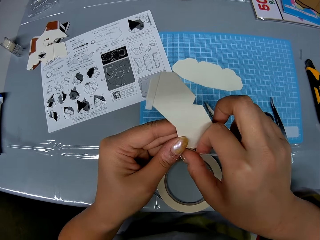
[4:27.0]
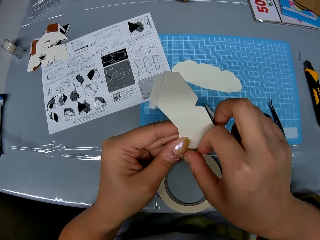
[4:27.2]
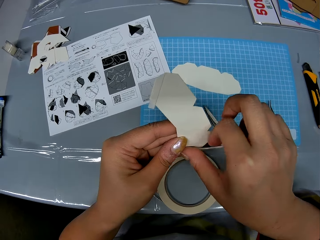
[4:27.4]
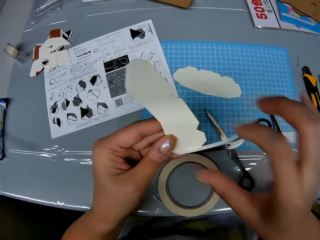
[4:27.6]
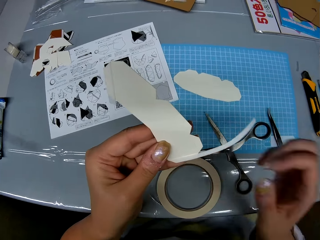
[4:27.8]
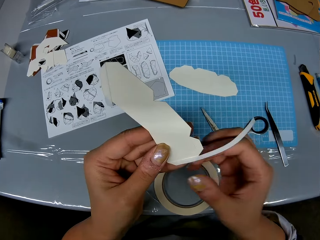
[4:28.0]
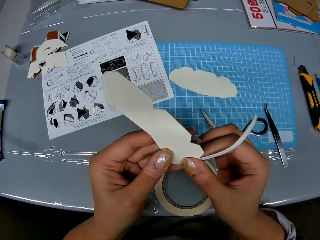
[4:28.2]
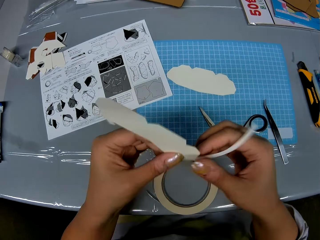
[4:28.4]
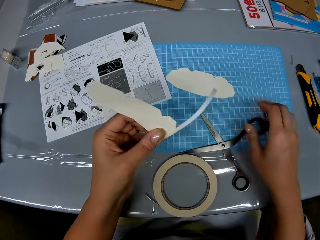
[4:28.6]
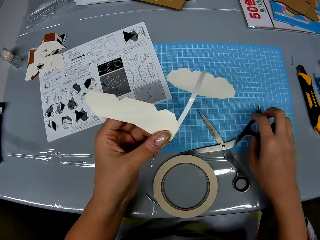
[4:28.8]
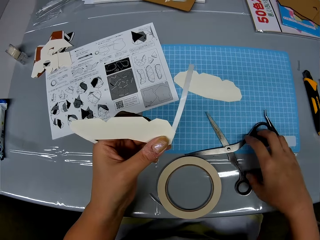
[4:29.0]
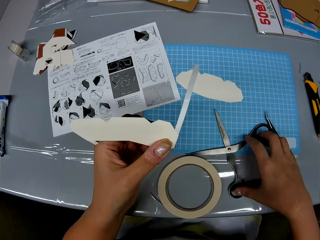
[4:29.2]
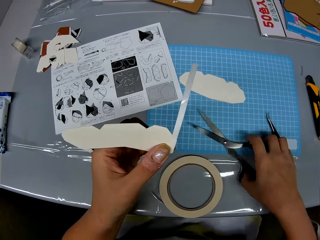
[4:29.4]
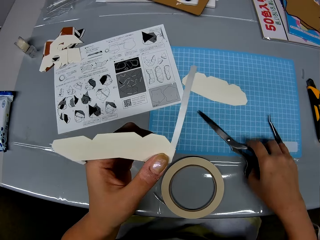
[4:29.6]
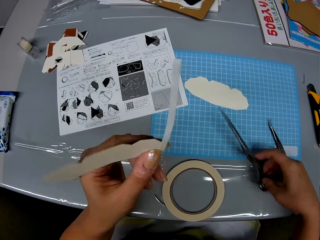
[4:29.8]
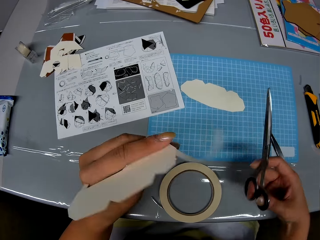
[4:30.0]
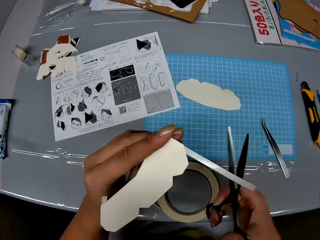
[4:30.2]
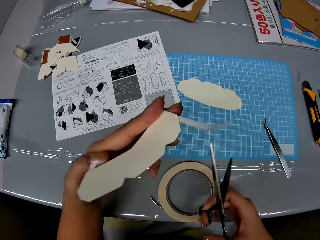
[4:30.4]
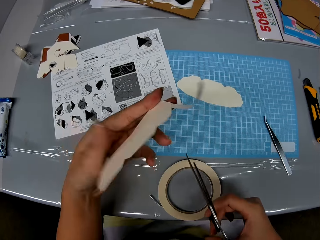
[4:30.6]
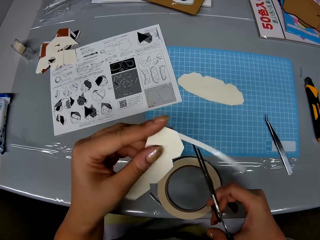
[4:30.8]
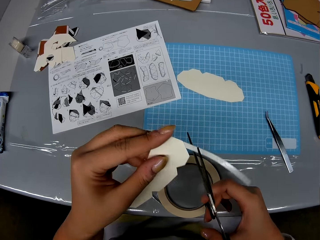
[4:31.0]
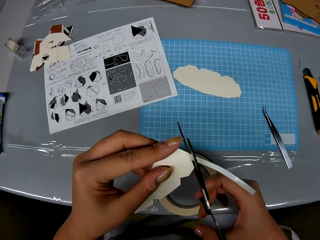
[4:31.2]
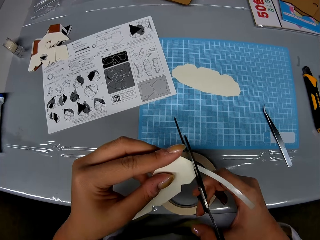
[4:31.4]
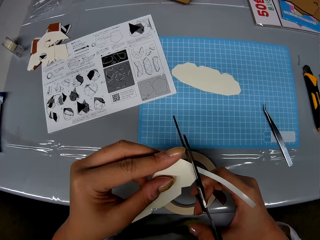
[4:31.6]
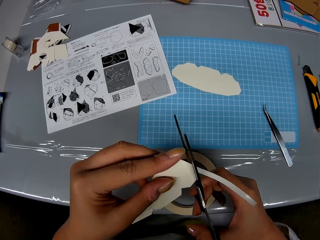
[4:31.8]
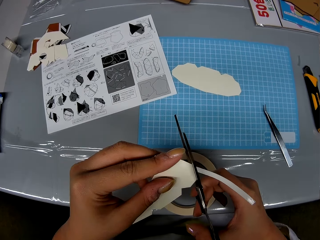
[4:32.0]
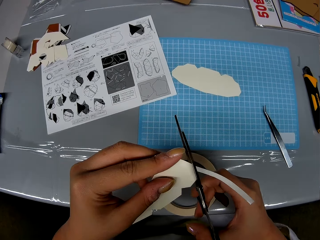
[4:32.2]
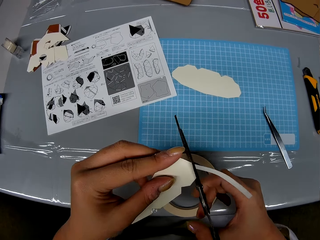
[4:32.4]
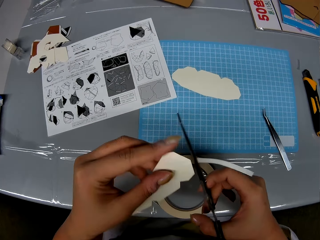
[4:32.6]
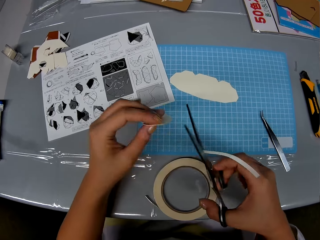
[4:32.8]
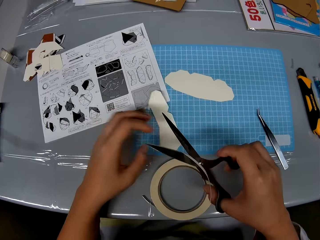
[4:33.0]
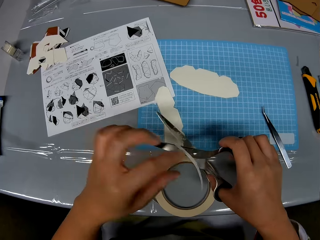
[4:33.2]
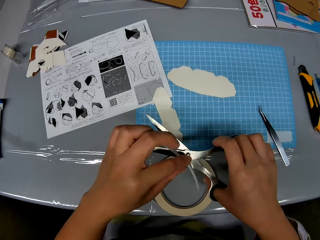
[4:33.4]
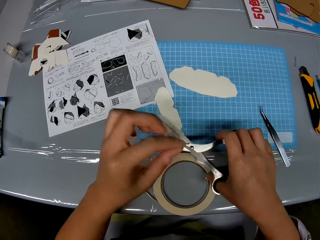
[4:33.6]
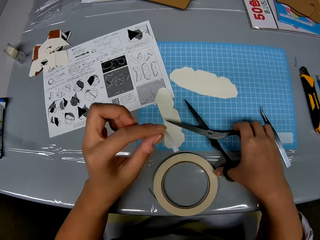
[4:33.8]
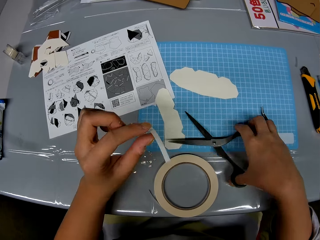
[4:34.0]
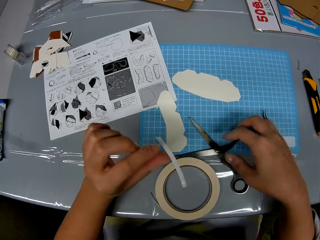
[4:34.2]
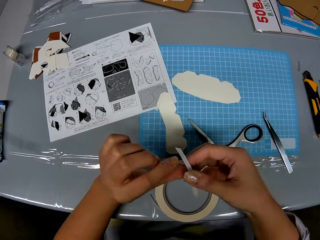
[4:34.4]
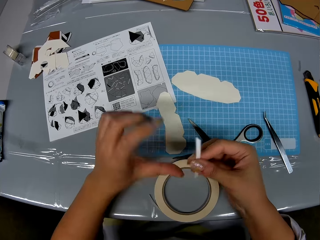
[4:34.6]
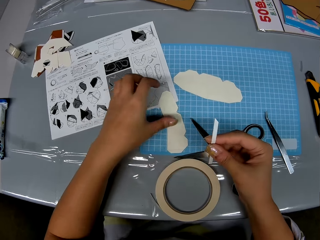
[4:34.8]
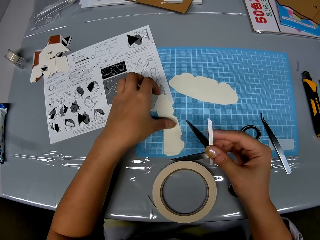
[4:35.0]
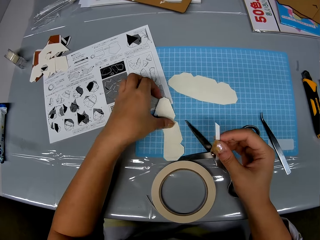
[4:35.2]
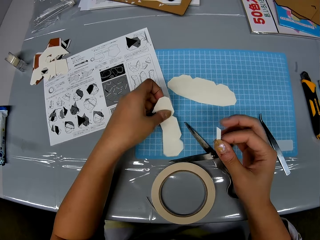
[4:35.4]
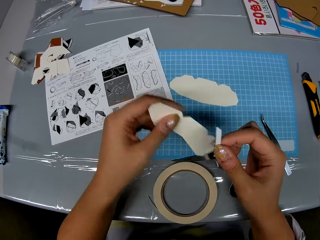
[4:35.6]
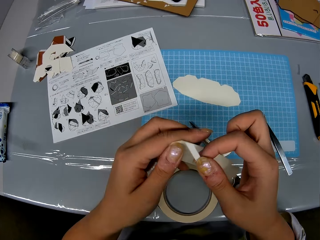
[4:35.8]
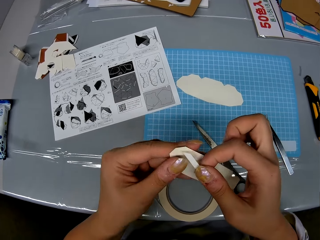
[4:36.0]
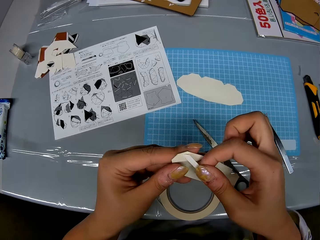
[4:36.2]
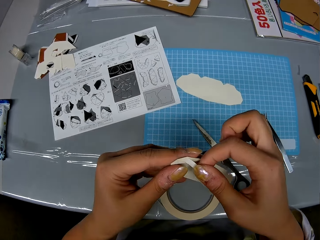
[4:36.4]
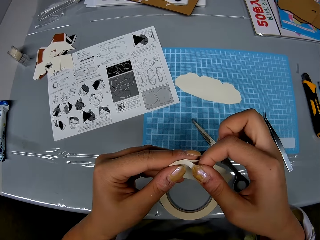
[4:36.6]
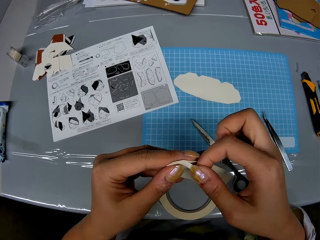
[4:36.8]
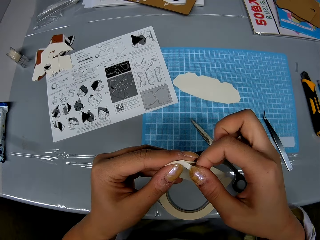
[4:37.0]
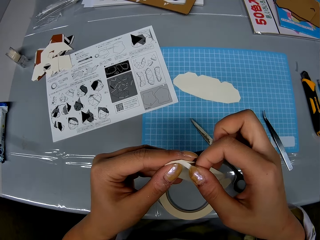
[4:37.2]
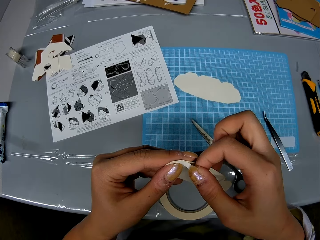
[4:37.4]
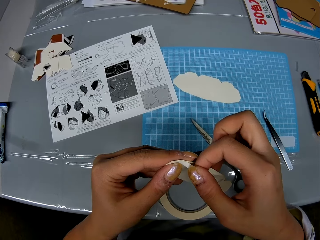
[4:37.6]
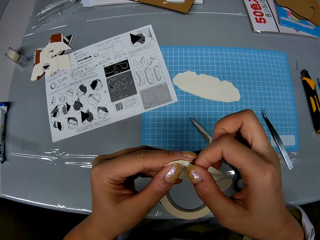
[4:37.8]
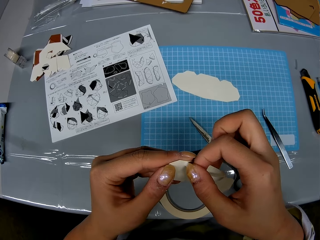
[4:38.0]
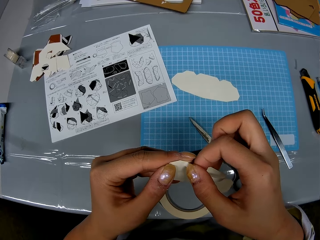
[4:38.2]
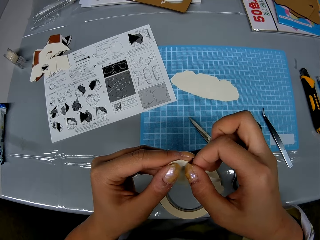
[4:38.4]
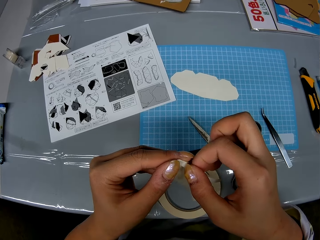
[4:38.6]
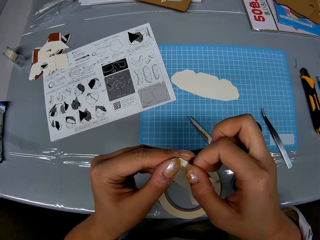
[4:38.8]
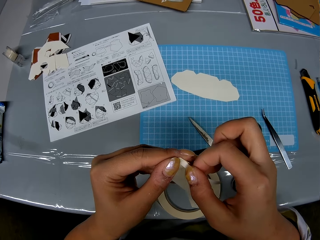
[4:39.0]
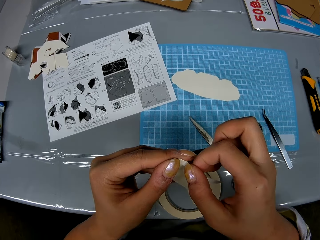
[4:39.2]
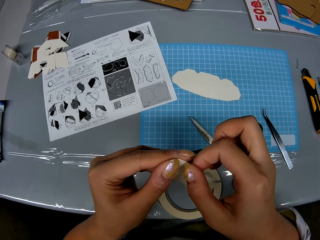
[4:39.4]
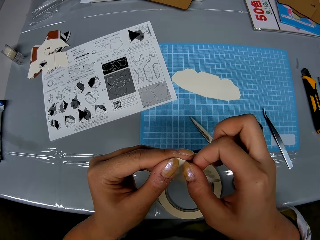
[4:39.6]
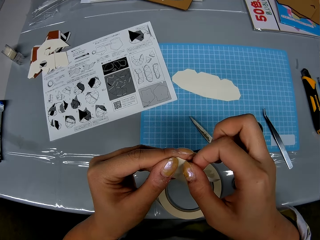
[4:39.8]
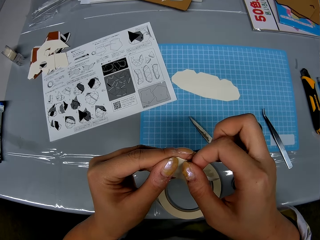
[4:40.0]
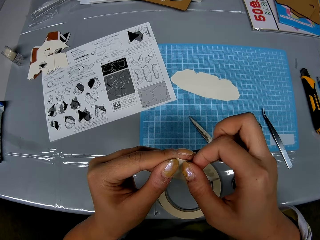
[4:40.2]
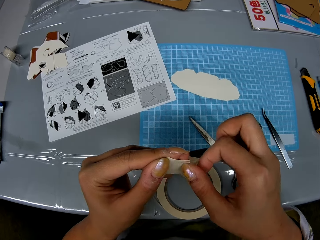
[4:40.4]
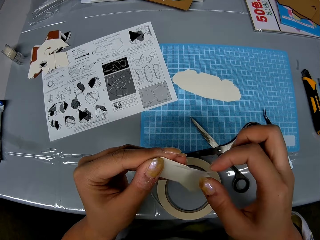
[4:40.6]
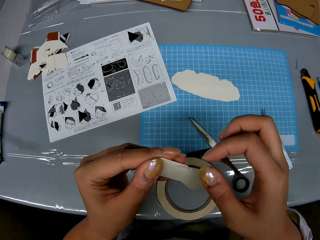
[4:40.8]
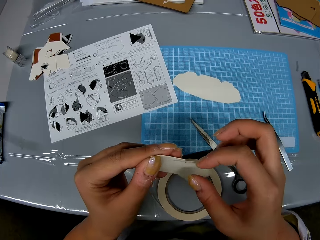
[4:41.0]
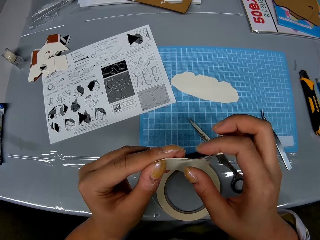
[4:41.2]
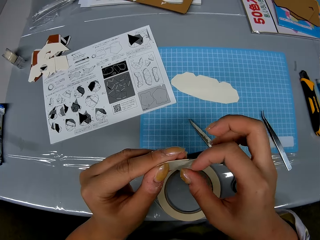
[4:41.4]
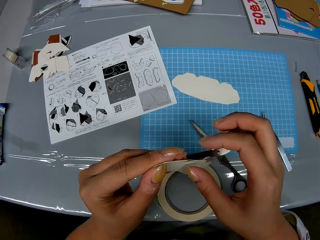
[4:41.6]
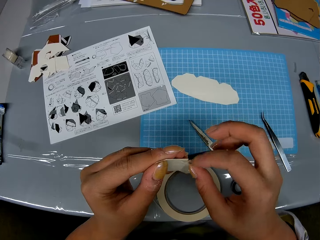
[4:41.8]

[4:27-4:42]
The camera wearer picks up the scissors. They turn the paper. They cut the tape with the scissors. They drop the craft on the table. They remove a tape from the scissors. They drop the scissors on the table. They hold the tape with the right hand. They pick up the craft from the table. They place the tape on the piece of craft.

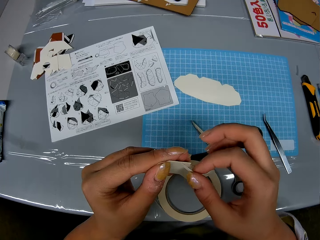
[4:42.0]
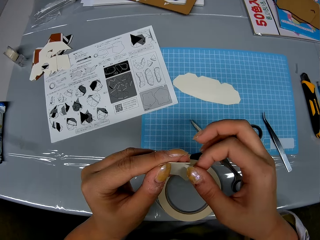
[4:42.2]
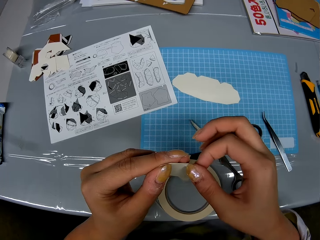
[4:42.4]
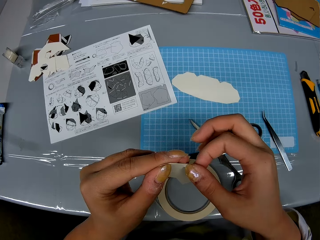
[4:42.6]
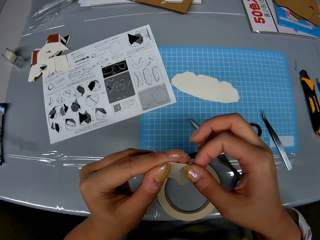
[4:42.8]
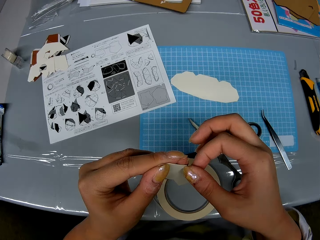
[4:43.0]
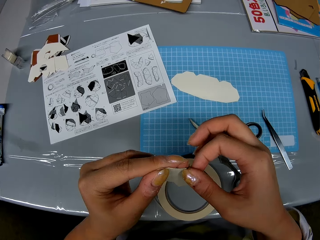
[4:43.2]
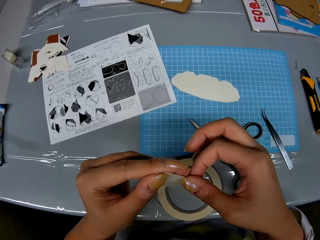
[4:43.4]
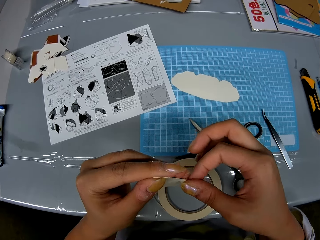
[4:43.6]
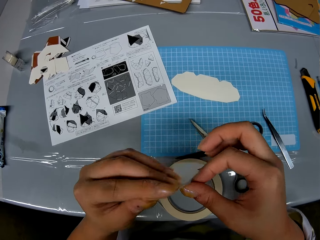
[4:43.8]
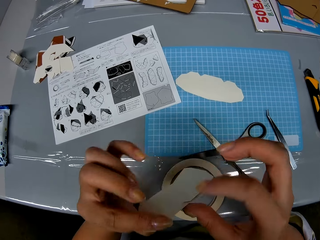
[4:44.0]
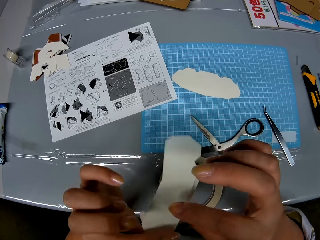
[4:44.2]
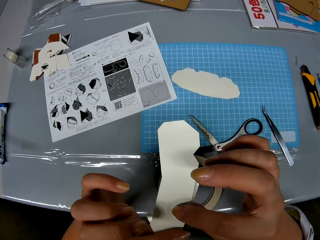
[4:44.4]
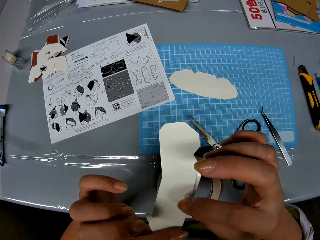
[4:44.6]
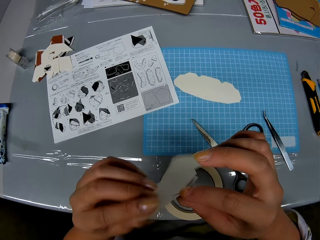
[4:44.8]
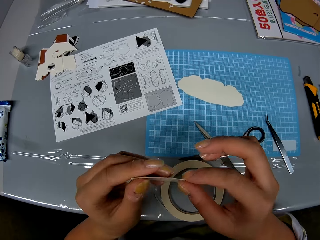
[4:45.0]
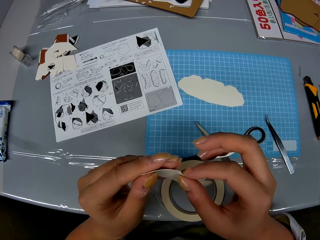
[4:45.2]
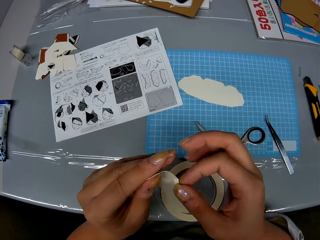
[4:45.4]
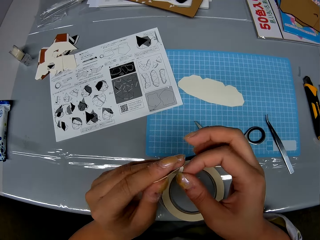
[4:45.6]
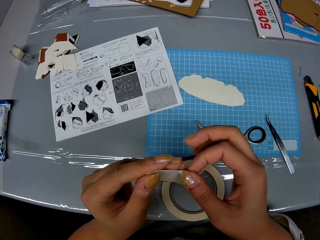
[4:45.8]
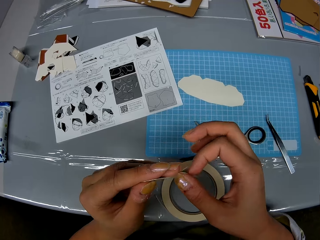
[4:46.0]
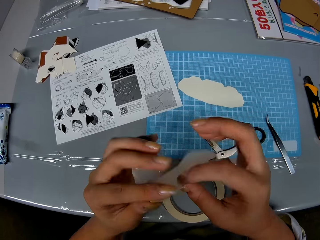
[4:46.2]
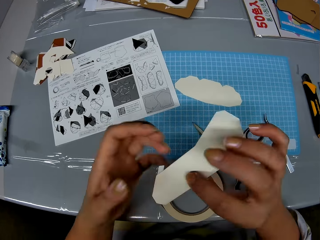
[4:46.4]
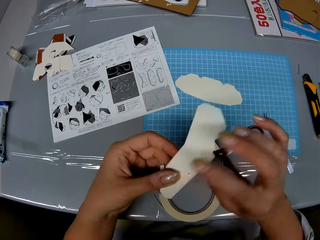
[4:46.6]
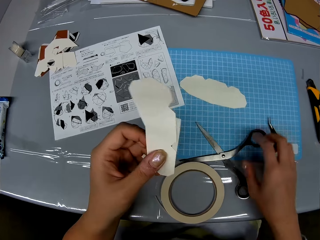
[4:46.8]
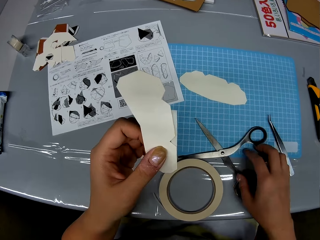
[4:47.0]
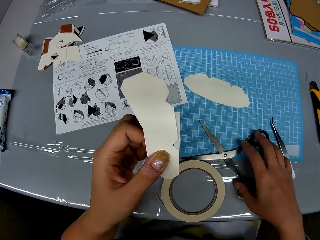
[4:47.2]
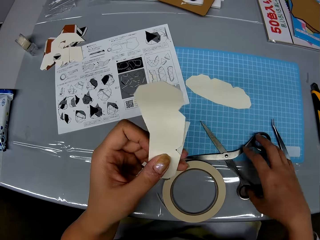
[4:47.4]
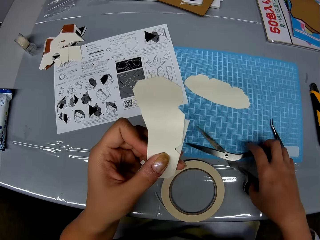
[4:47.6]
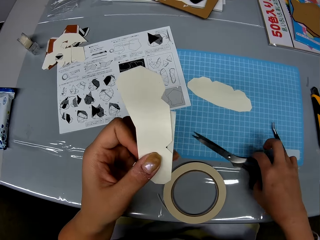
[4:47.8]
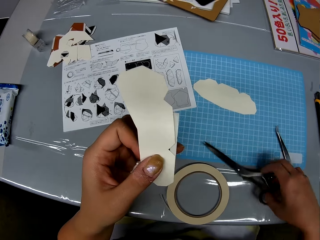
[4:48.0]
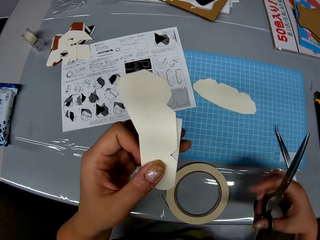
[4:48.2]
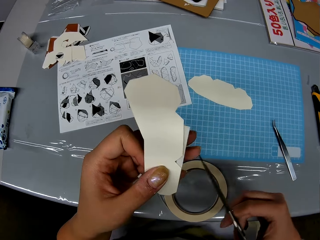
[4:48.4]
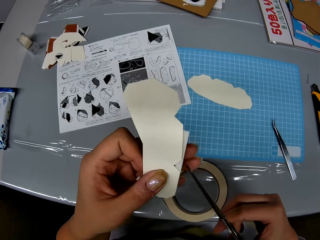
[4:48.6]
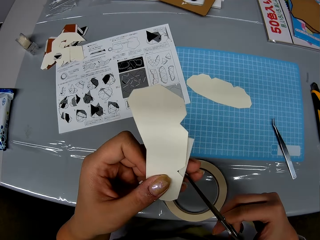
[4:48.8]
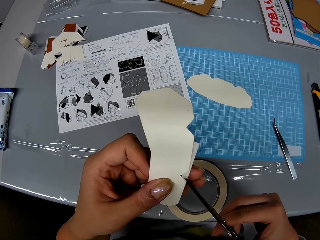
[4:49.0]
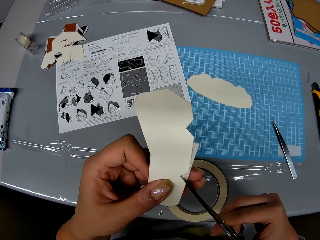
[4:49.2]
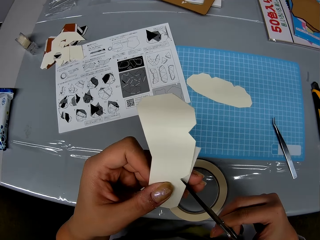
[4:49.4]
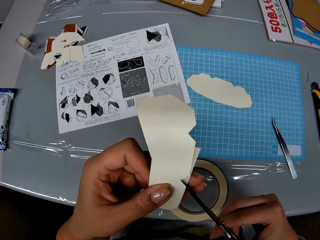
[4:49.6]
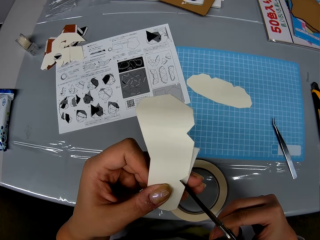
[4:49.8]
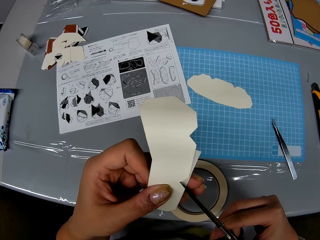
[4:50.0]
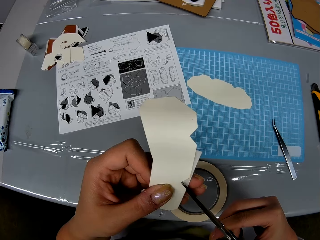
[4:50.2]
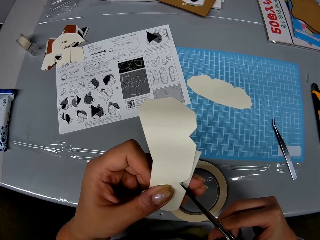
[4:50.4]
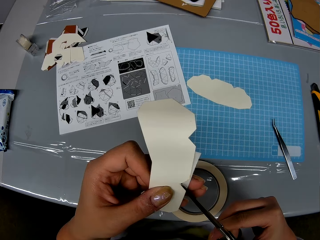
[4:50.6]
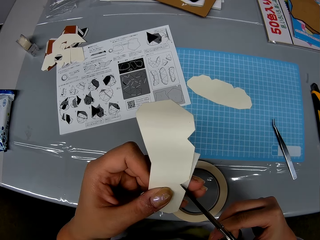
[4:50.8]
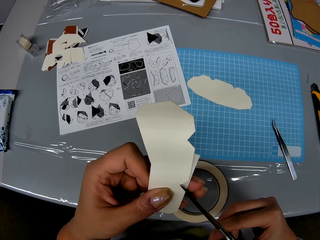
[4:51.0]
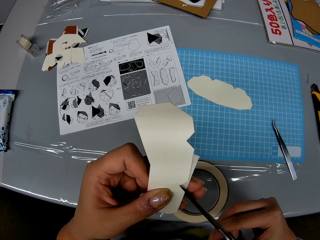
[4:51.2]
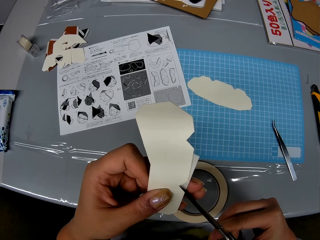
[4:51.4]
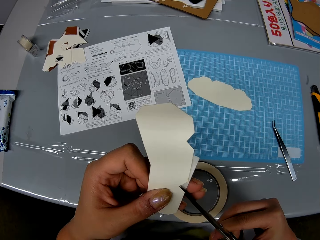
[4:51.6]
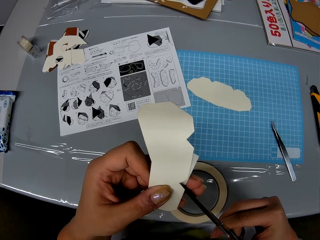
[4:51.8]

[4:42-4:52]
The camera wearer turns the paper. They flip the crafting papers. They pick up the scissors from the table. They cut the crafting paper. They cut out tape on the craft with the scissors.
